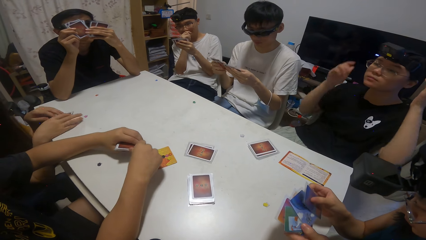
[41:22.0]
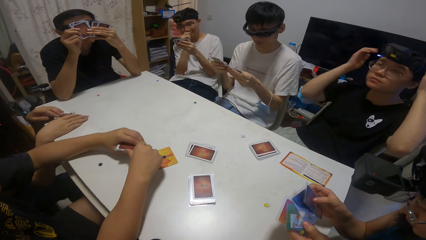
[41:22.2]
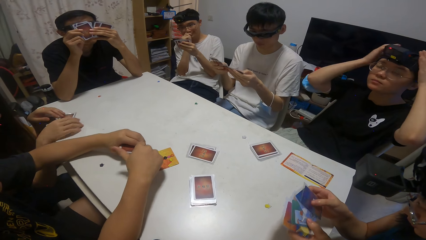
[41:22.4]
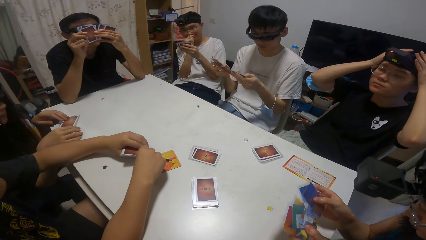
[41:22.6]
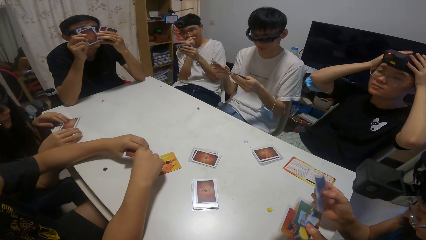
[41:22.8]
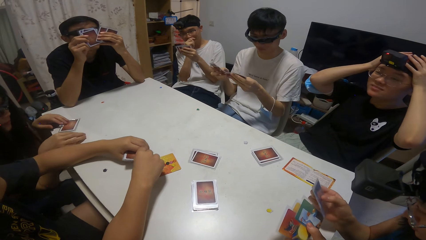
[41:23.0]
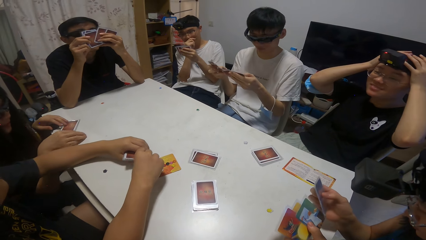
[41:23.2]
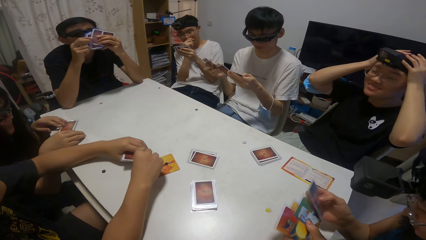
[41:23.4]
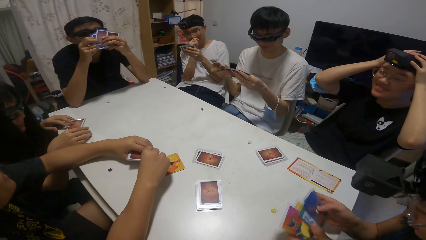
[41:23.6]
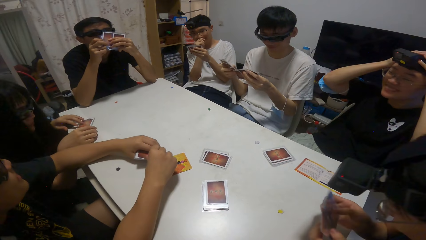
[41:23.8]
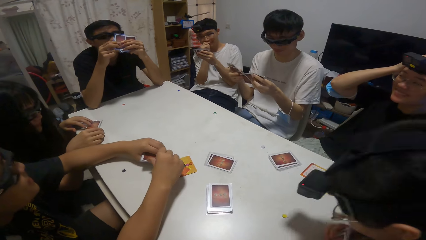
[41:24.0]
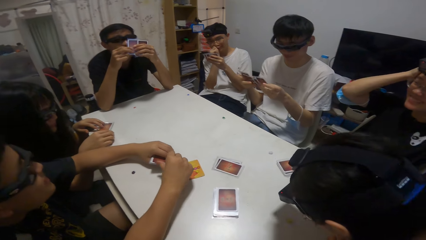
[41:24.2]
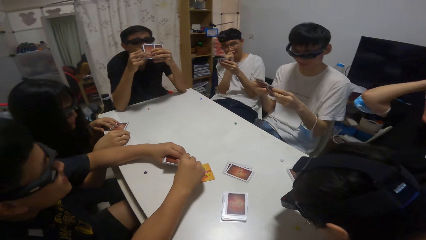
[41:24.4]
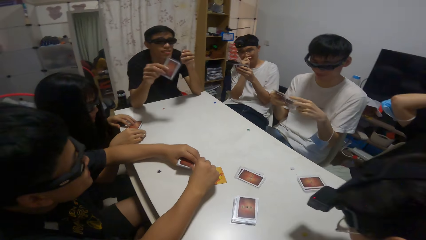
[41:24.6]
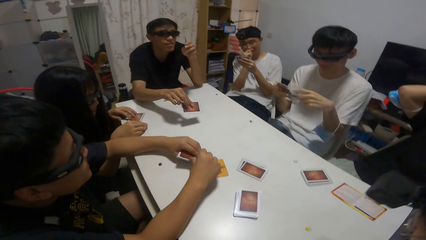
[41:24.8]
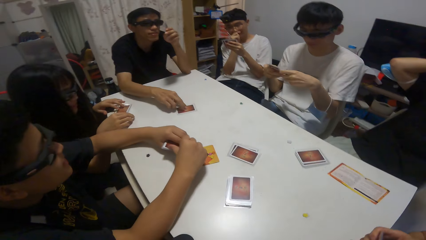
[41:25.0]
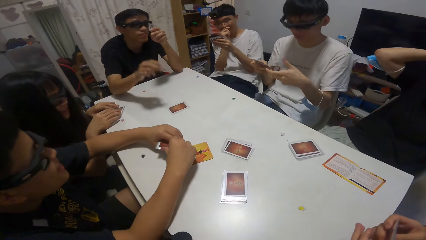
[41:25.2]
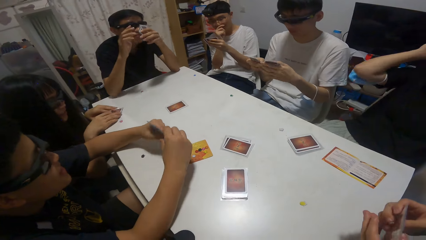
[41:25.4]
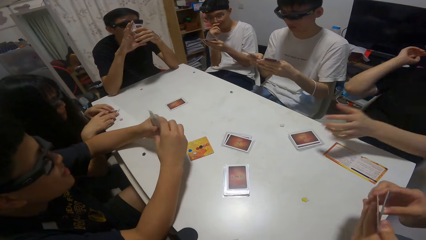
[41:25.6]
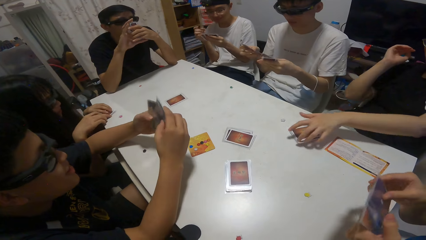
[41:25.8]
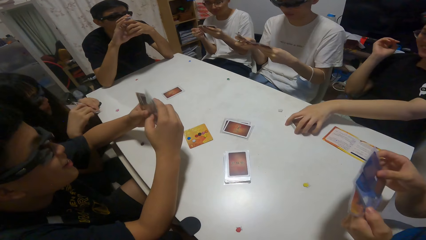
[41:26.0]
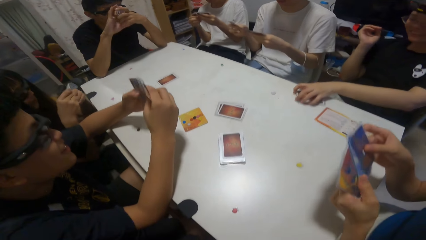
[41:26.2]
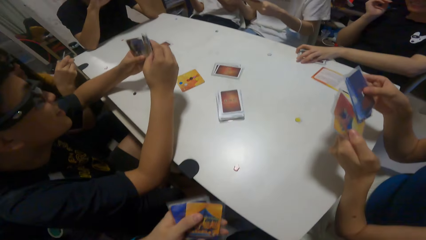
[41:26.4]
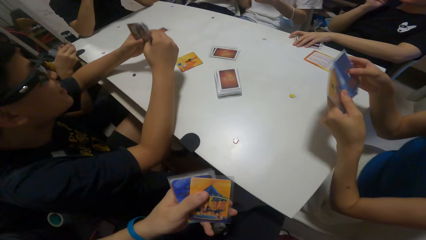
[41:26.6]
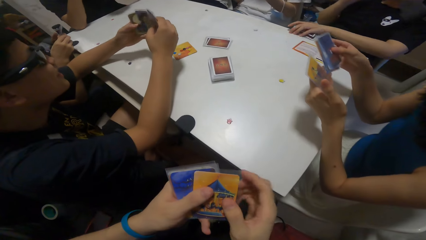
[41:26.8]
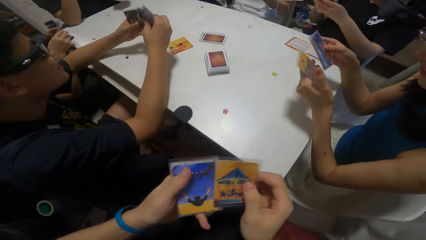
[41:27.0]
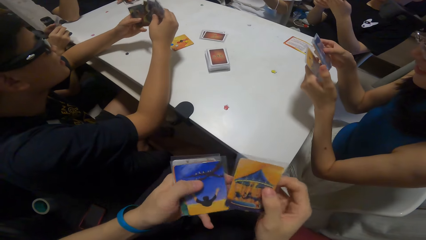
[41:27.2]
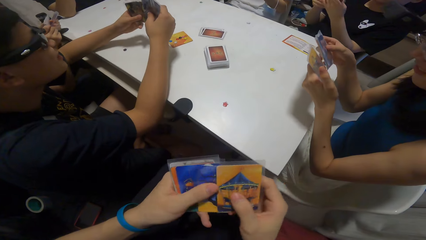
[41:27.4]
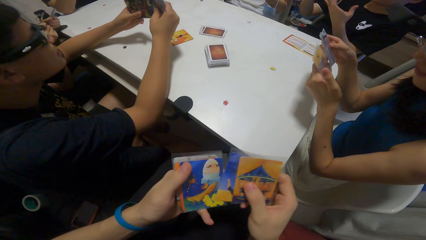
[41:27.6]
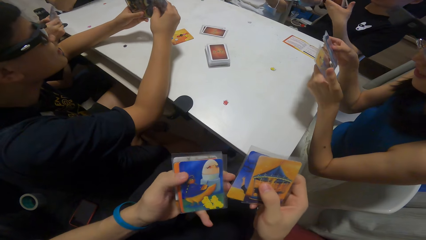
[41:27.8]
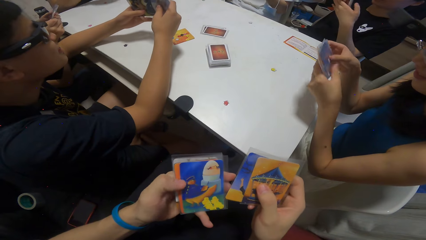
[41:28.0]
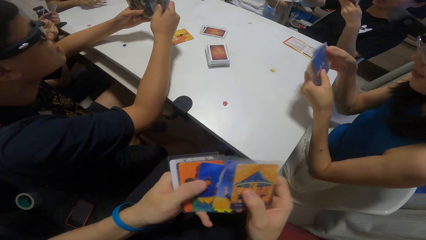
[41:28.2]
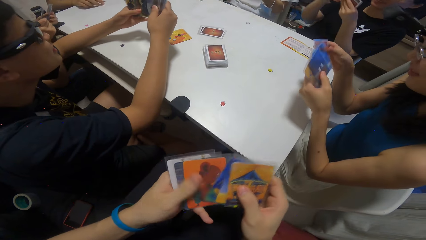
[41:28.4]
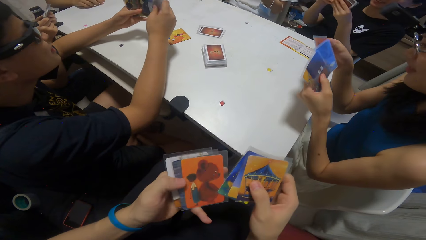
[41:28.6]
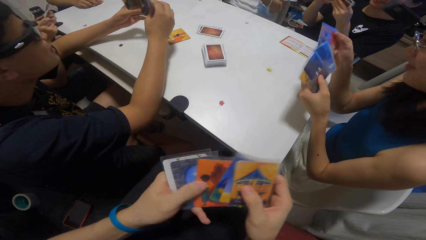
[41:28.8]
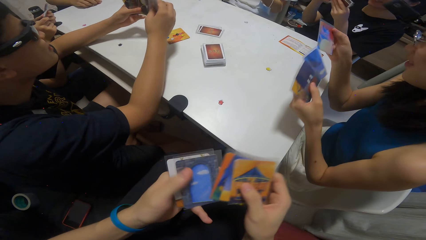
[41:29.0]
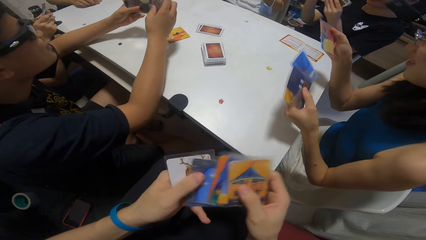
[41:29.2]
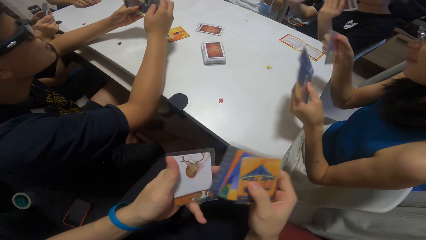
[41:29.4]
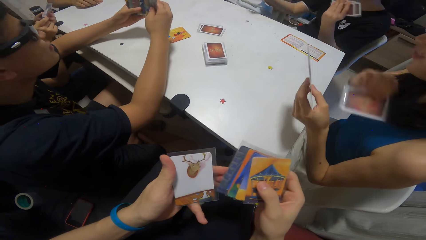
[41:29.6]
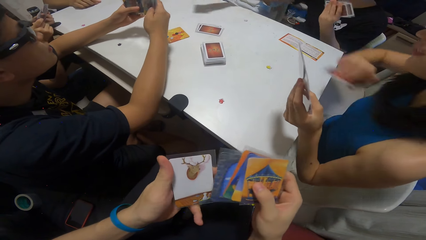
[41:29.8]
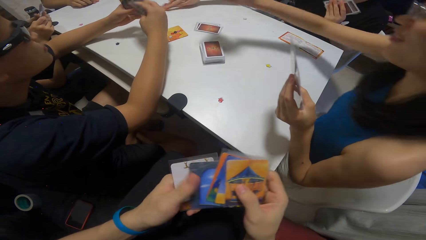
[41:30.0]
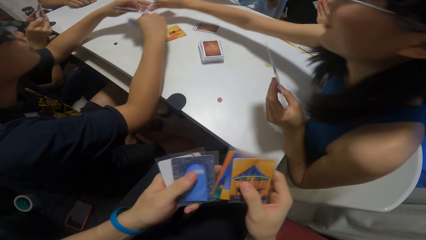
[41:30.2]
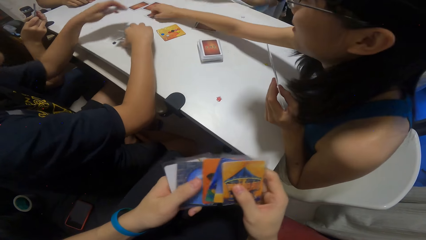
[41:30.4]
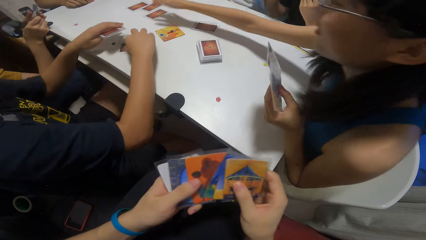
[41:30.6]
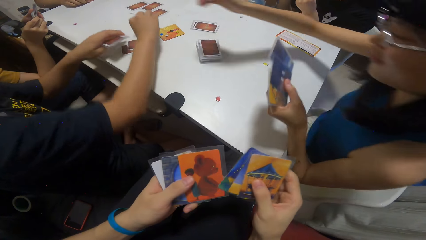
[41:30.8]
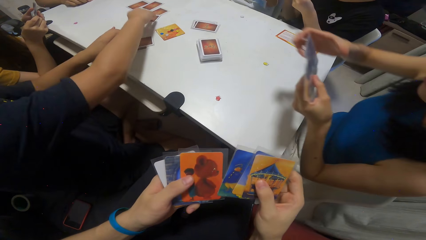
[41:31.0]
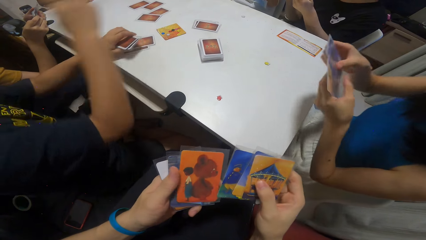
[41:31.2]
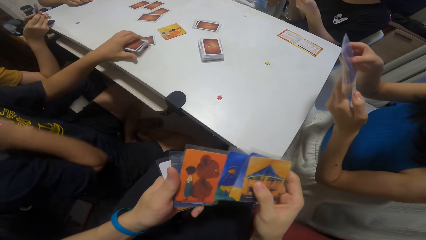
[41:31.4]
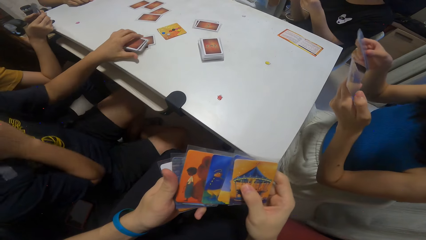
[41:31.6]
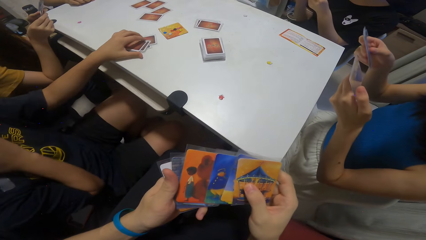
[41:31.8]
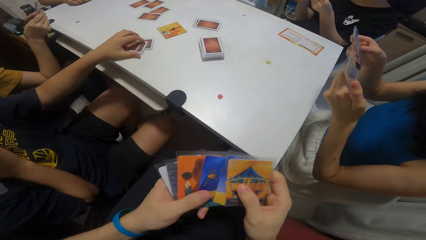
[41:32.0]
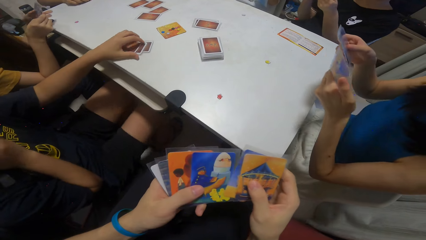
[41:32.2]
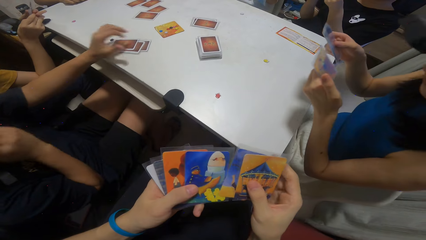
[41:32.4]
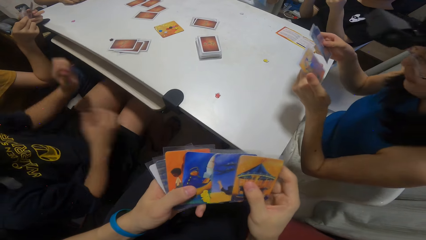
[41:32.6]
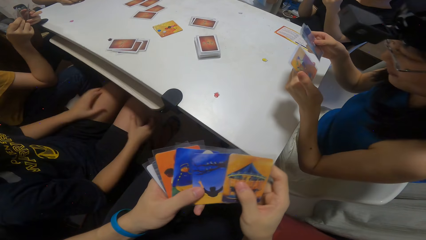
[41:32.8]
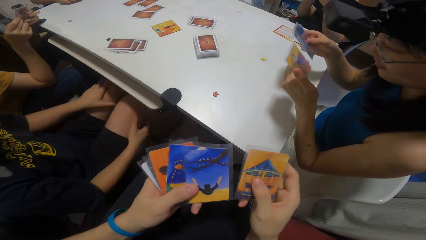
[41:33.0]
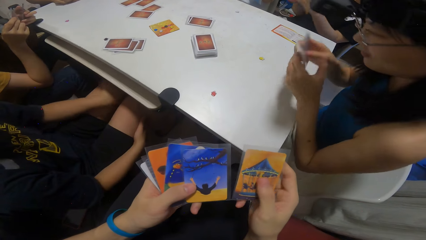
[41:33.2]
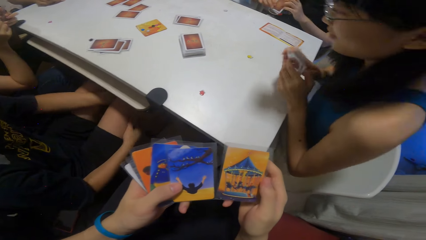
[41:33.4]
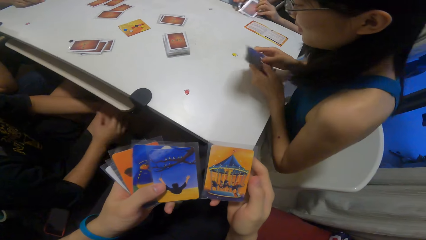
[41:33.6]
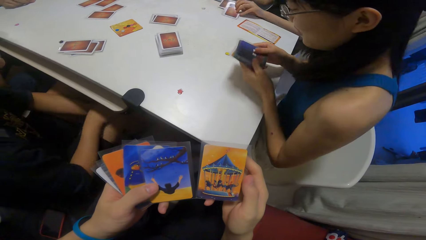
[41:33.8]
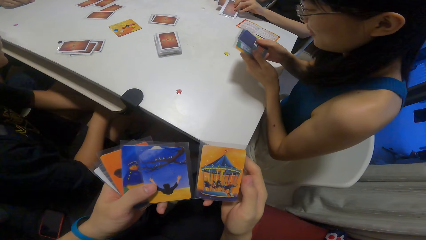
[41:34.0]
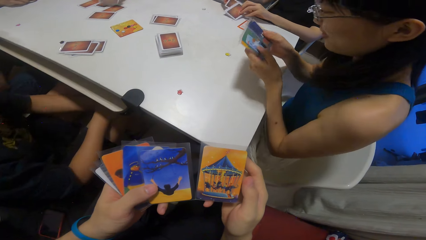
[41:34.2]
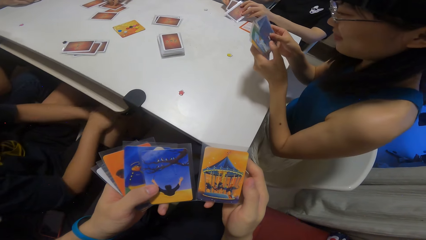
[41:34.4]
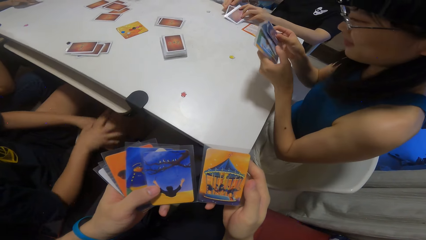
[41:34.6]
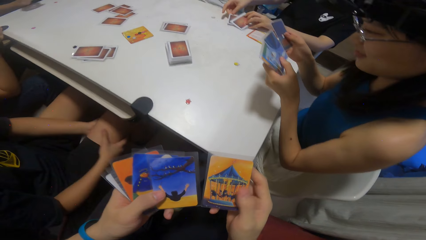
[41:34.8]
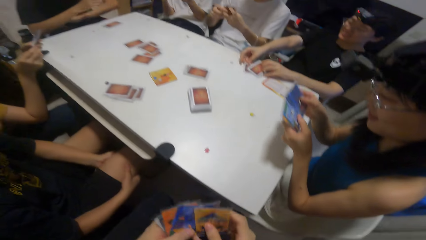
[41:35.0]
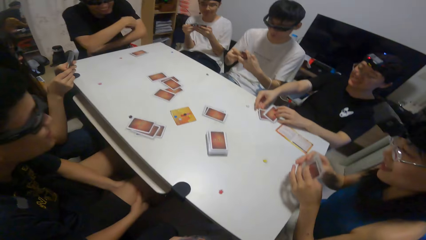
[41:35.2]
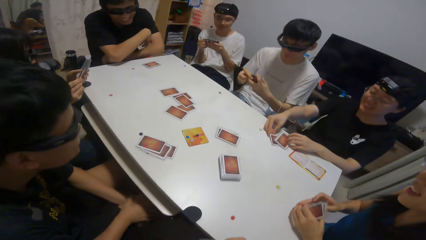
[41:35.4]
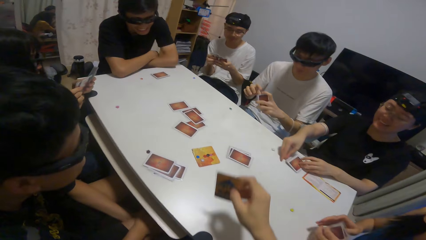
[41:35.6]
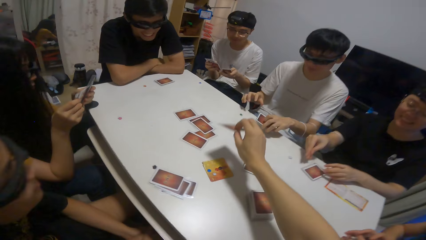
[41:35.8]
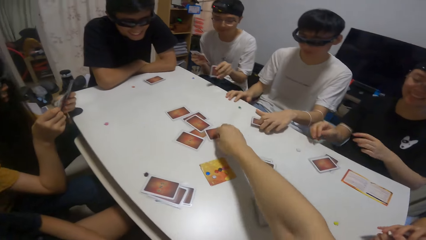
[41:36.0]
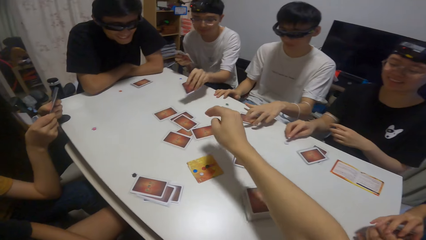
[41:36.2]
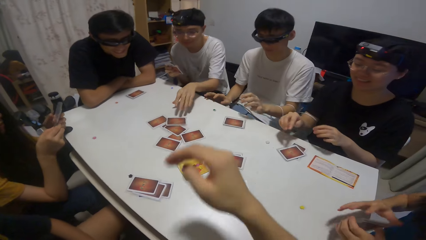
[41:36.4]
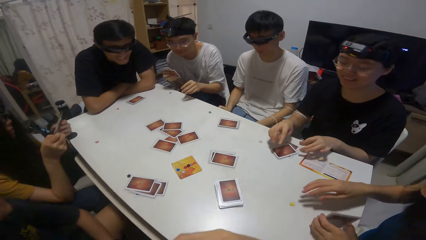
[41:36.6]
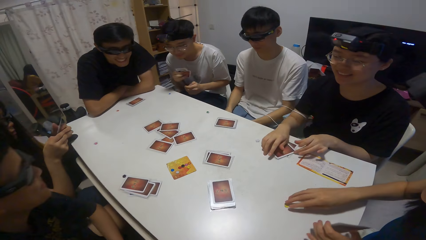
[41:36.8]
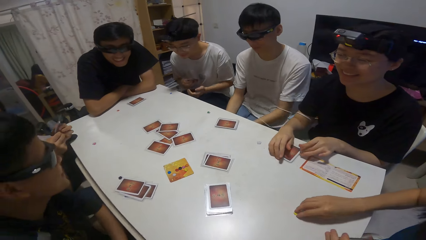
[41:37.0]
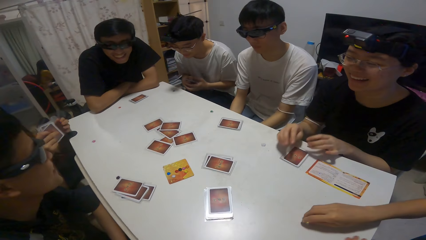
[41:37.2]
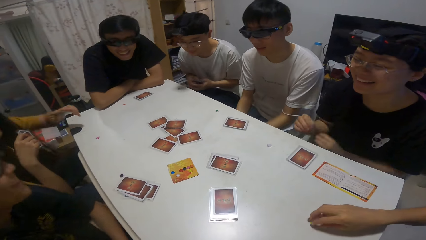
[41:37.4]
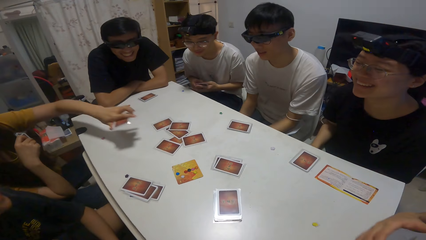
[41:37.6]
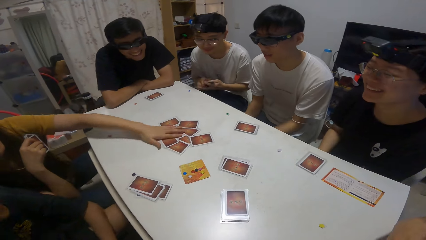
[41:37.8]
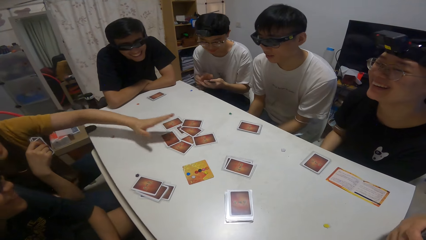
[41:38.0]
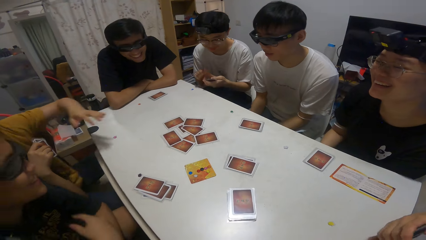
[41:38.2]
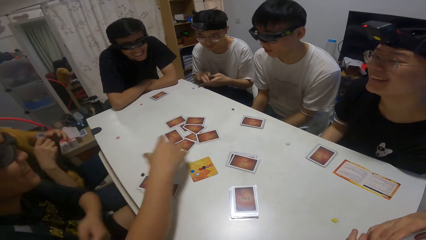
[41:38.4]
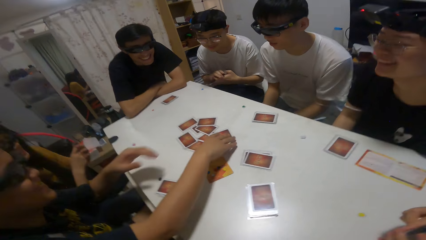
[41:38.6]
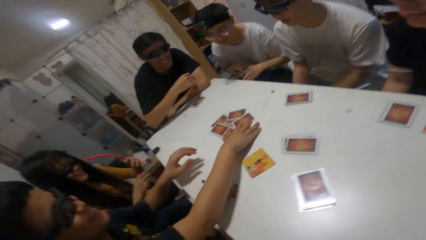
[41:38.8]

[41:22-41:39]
The camera wearer holds his head. A man drops a card on the table. A woman picks her card from the table. The camera wearer picks cards from the table. Another man counts cards. The first man counts cards. A third man counts cards. The woman drops a card on the table. Another woman drops a card on the table. The third man drops his cards on the table. The first man shuffles cards. The first woman drops her cards on the table. Another man drops a card on the table. The camera wearer drops a card on the table. The third man places cards on the table. Another man drops a card on the table. The first woman drops a card on the table. Another man places a card on the table.
